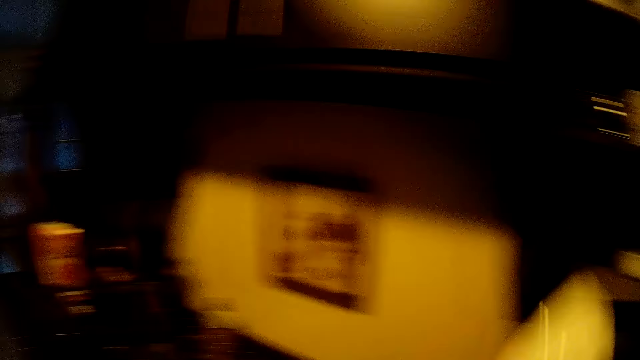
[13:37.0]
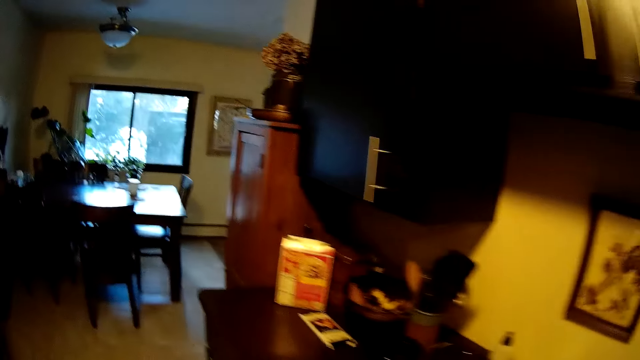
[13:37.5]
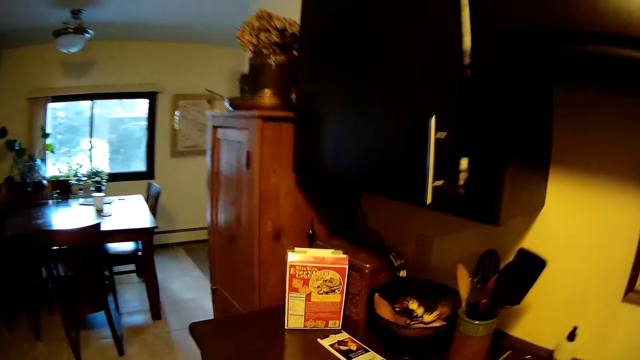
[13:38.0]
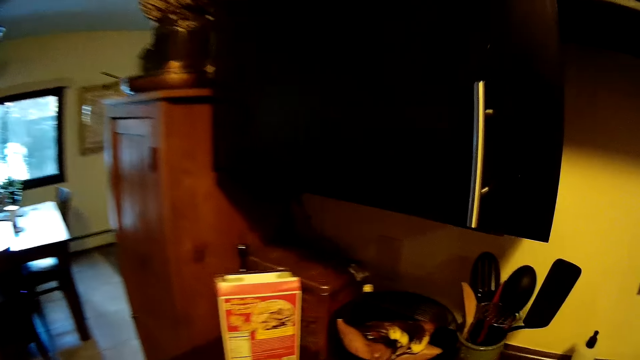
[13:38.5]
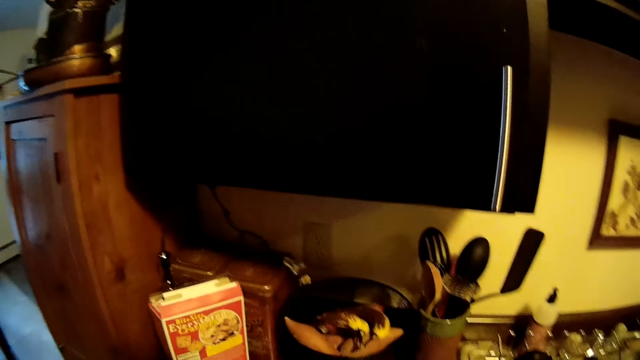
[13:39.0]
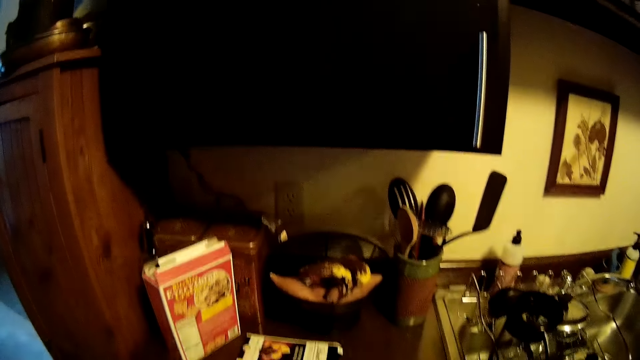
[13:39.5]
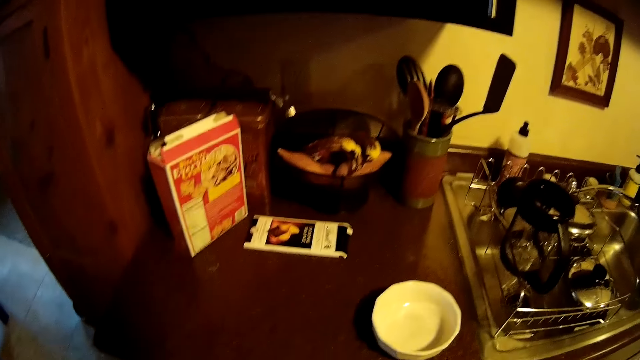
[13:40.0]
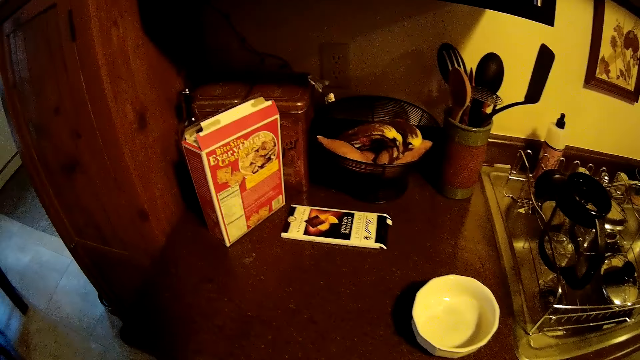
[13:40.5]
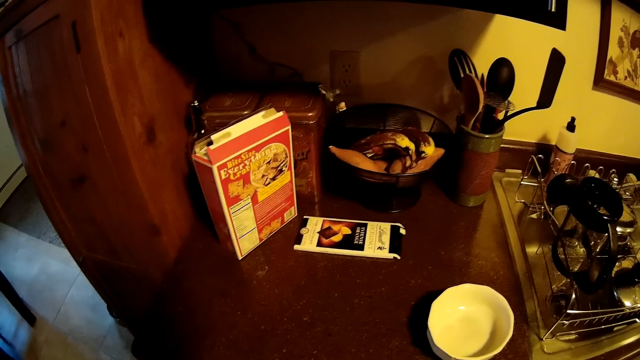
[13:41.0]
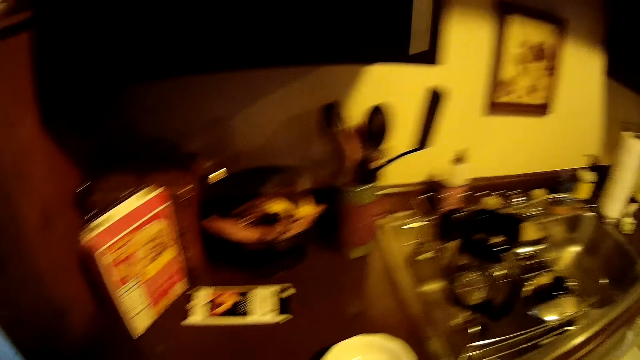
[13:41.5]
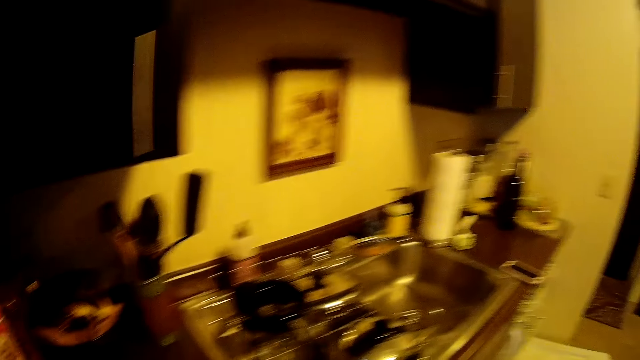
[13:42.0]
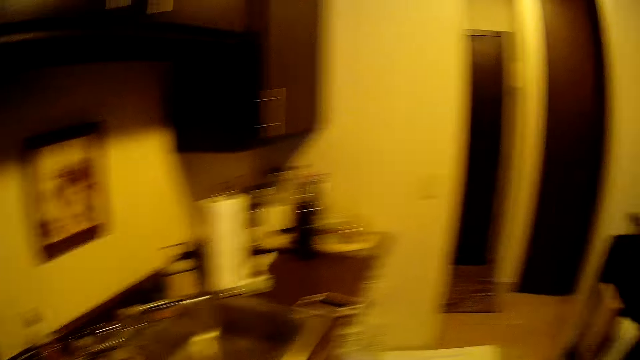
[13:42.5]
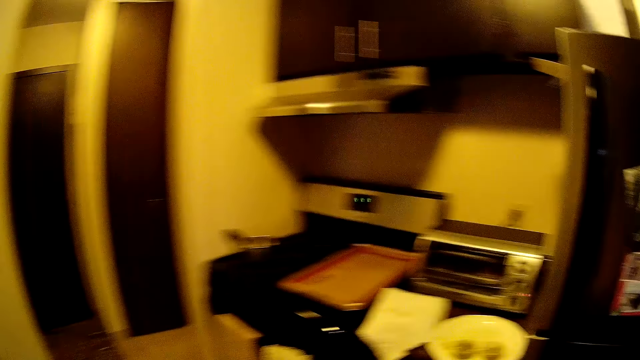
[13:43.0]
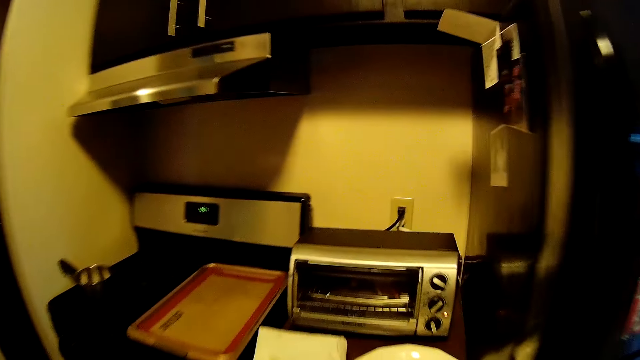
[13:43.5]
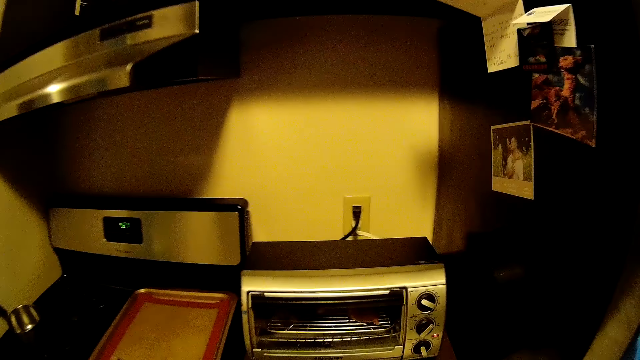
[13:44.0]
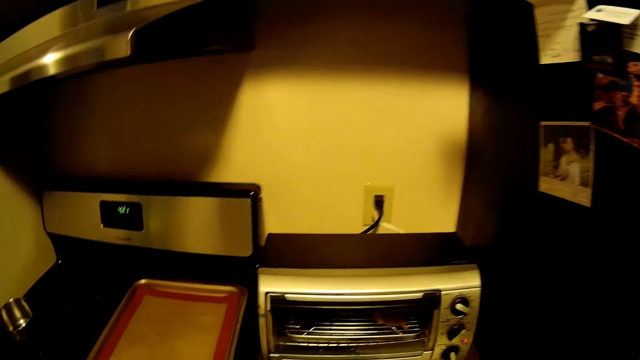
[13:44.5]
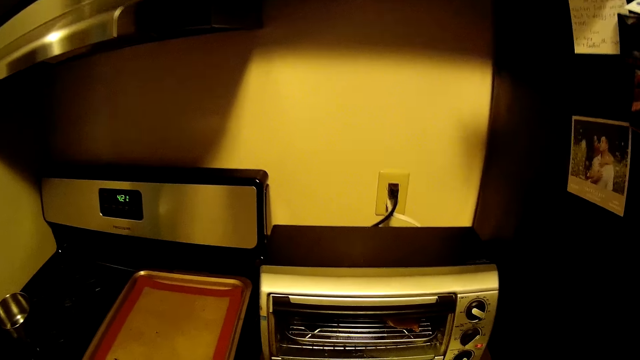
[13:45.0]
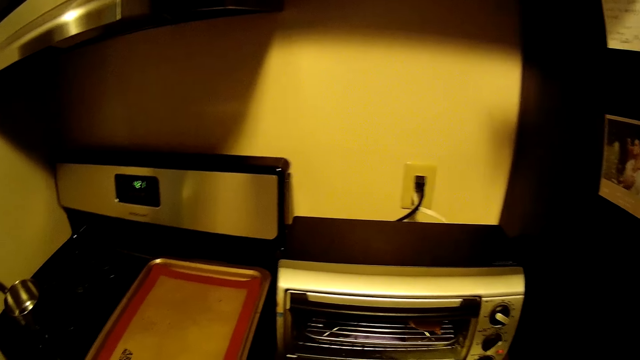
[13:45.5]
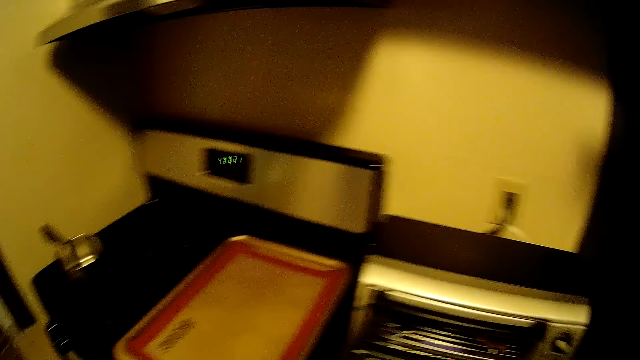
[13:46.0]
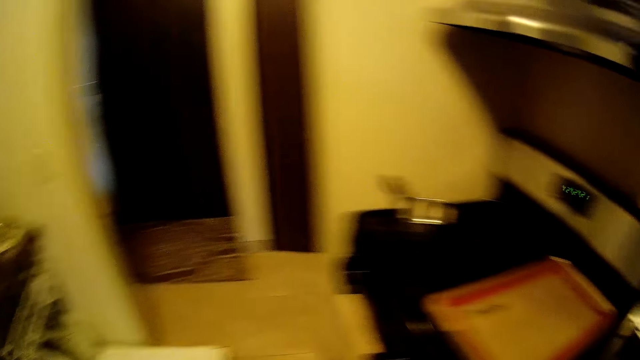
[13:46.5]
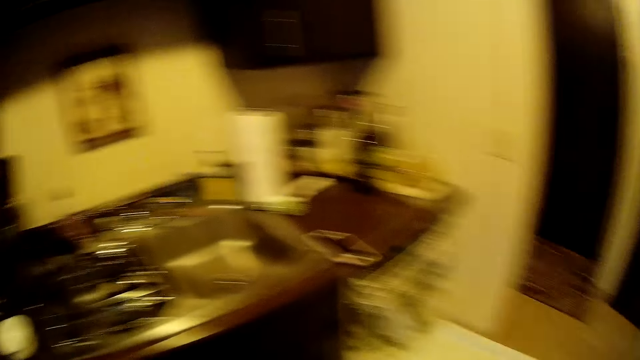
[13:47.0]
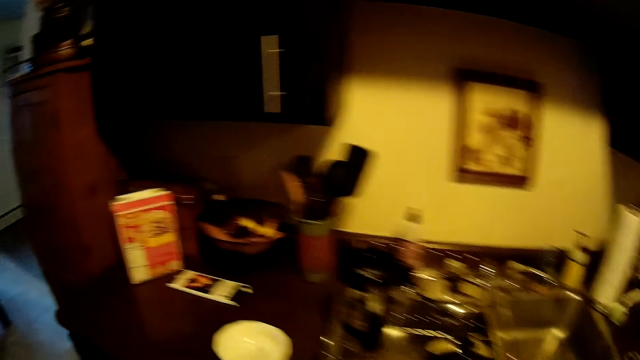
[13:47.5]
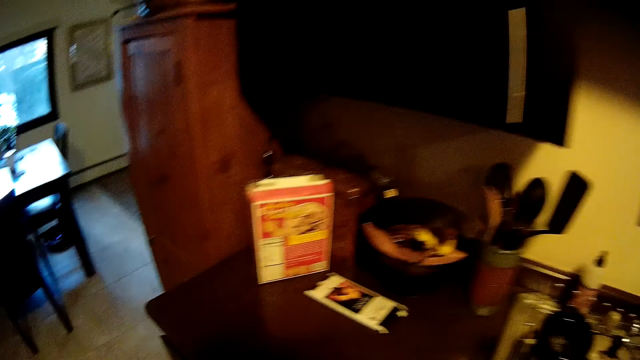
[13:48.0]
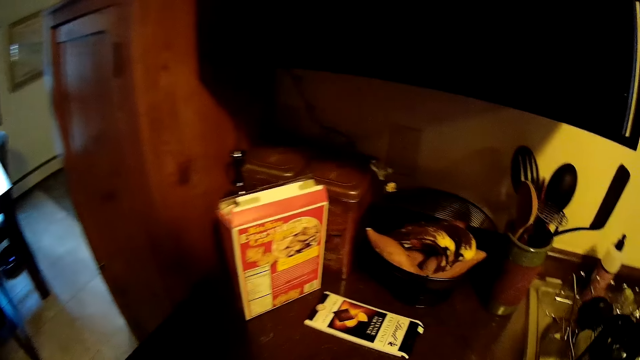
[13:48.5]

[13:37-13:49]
The camera wearer takes a bowl from the cupboard with her left hand. She does something. She moves around.

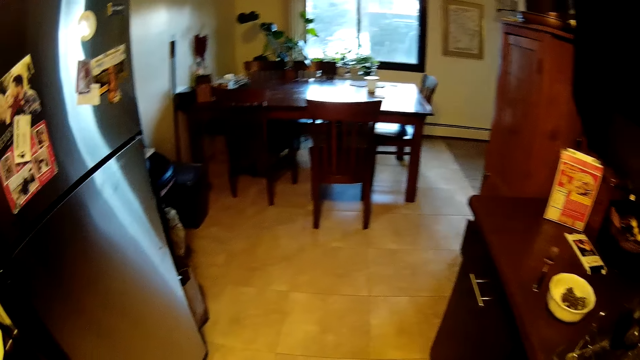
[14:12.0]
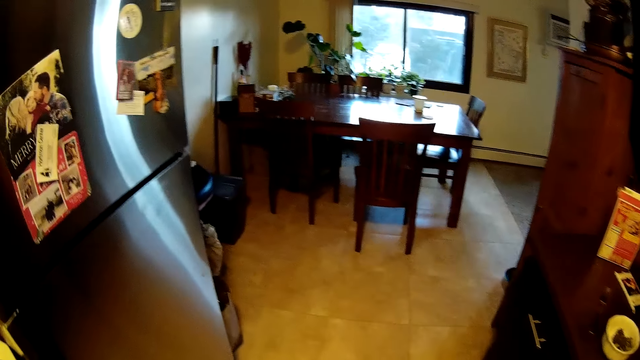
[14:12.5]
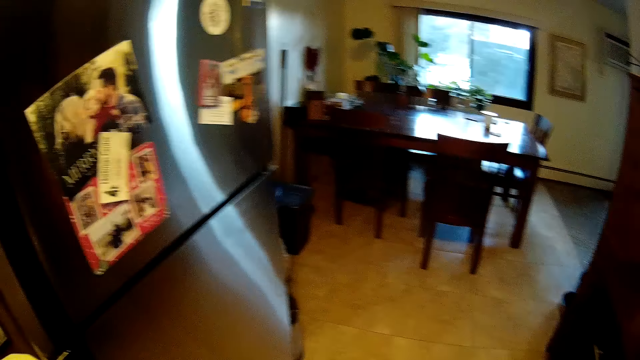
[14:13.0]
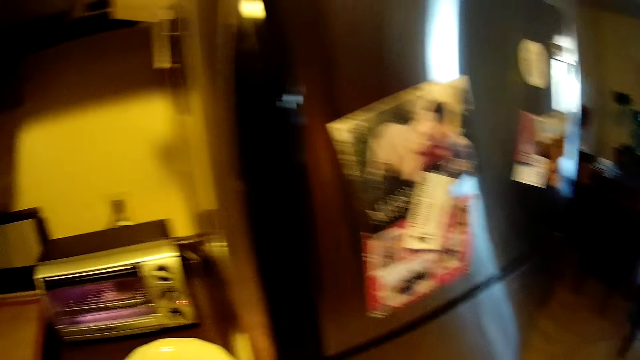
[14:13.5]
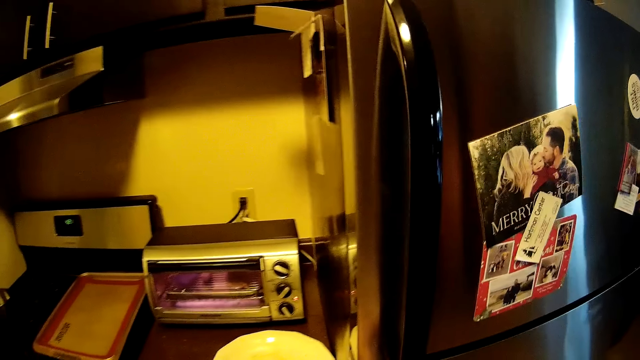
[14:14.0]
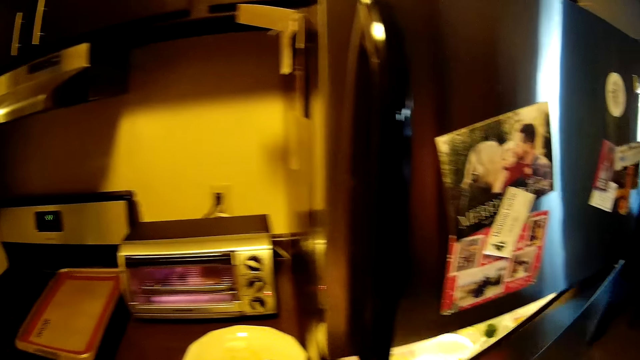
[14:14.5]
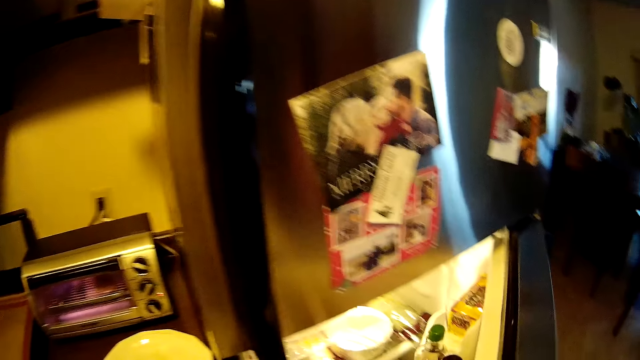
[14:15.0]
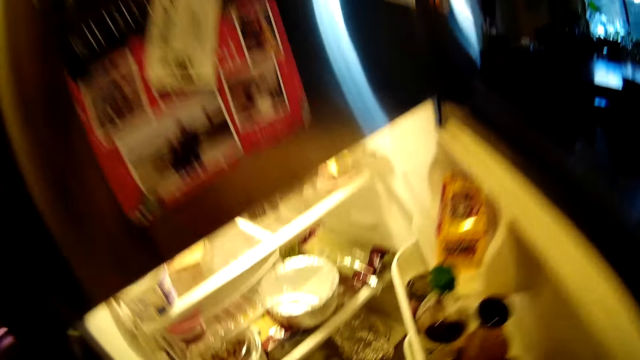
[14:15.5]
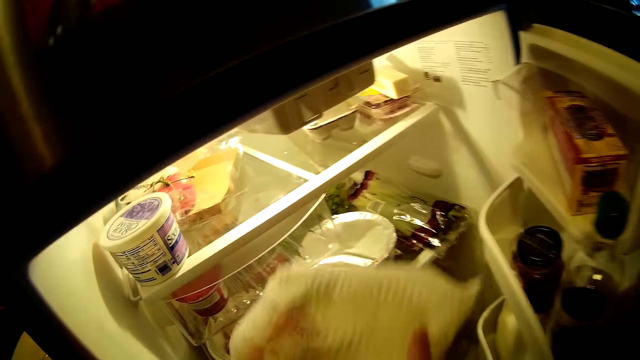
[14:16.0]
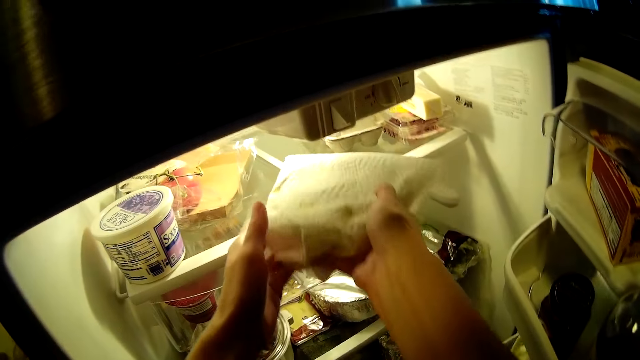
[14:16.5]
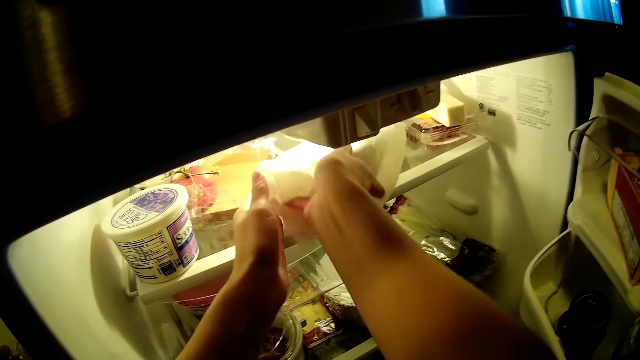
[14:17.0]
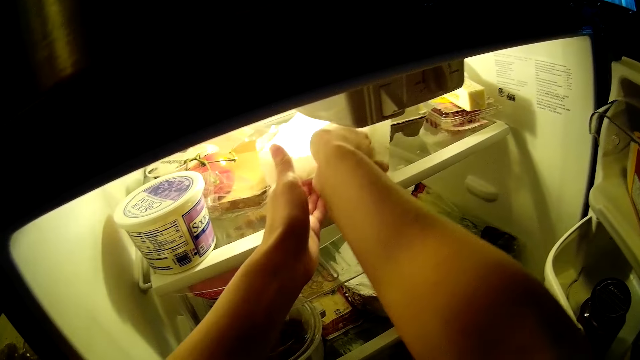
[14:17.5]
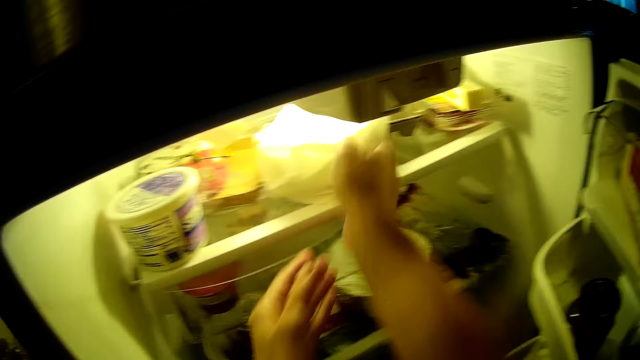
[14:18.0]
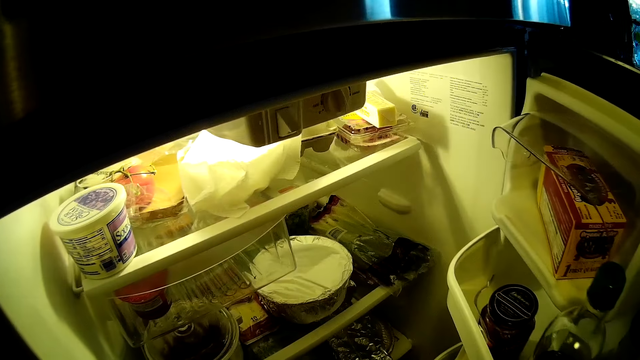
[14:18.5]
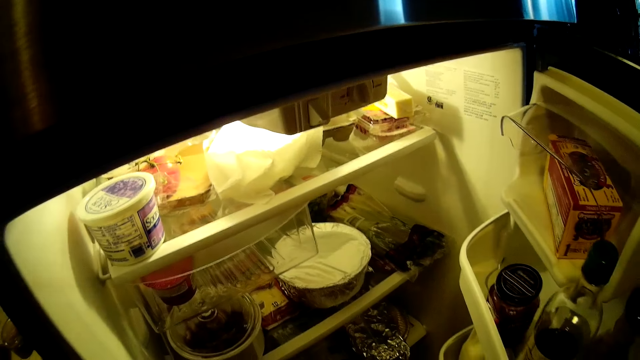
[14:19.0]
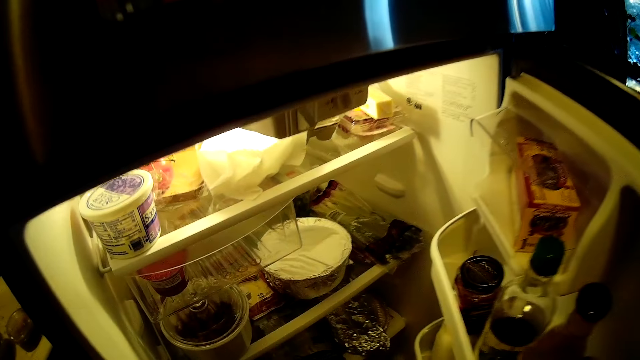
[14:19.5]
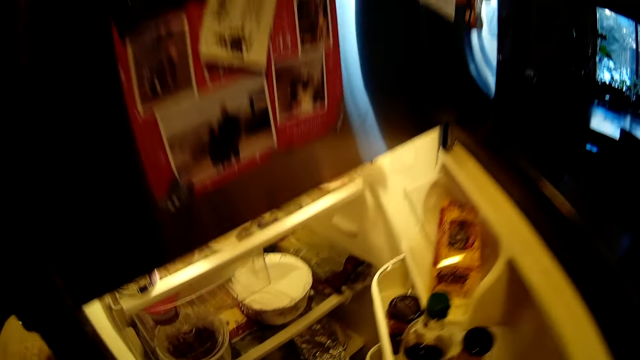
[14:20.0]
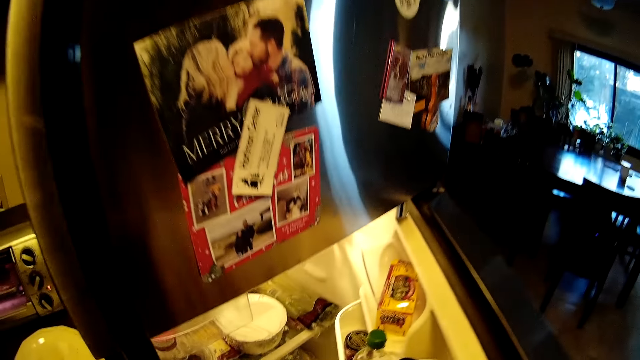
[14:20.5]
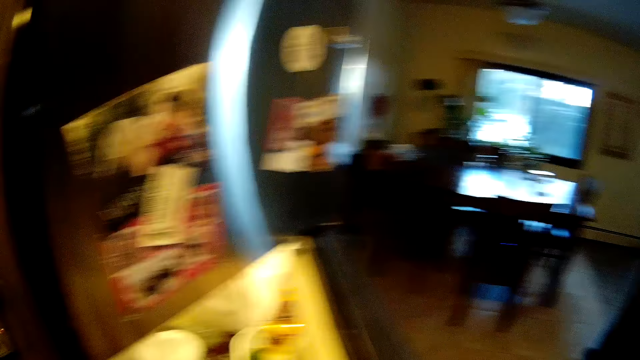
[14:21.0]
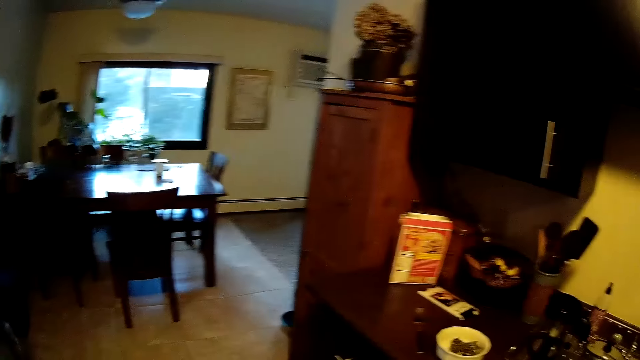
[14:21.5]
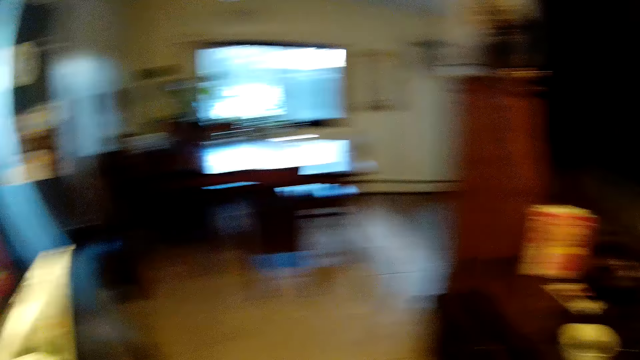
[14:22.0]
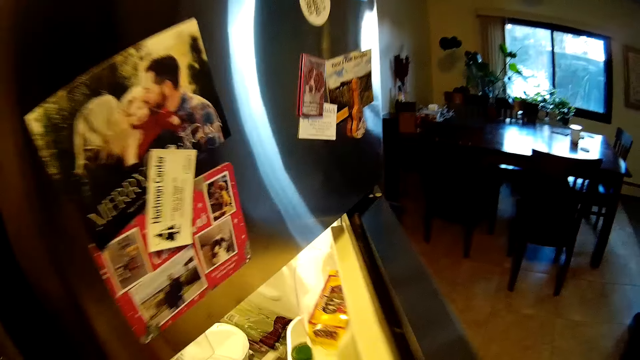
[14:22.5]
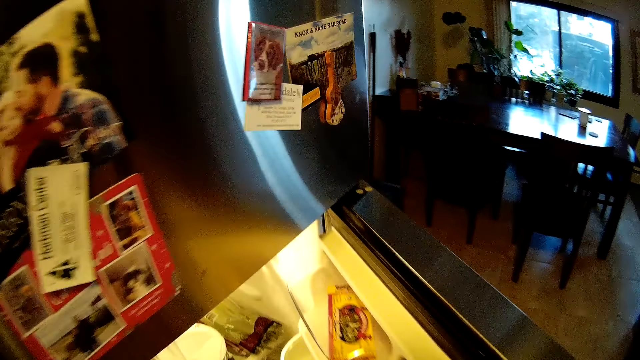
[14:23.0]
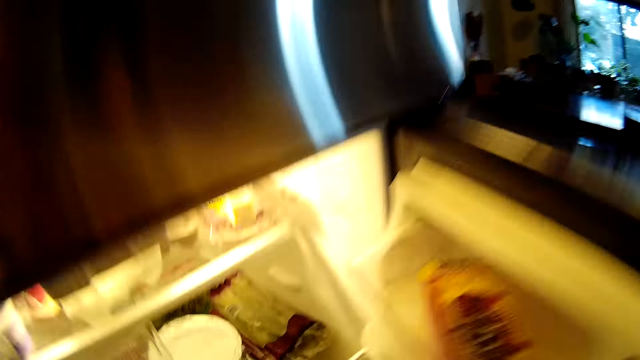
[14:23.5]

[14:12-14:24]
The camera wearer opens the door of a fridge with his right hand. He puts a wrapped plate in the fridge with both hands. He closes the refrigerator.
